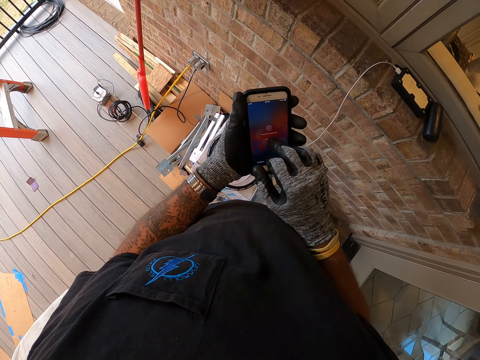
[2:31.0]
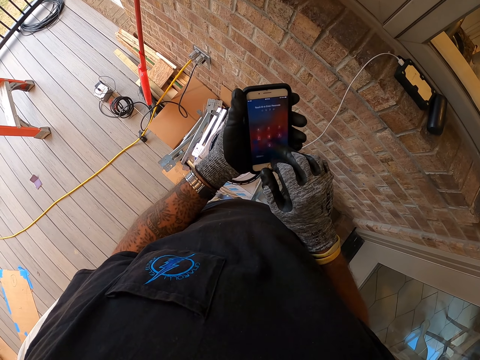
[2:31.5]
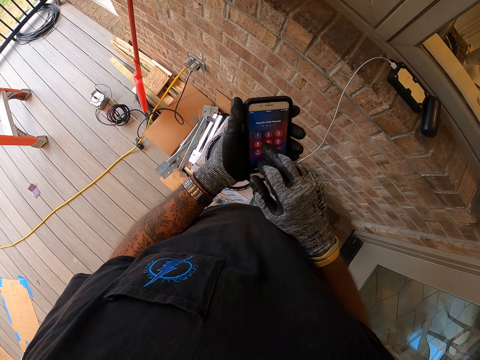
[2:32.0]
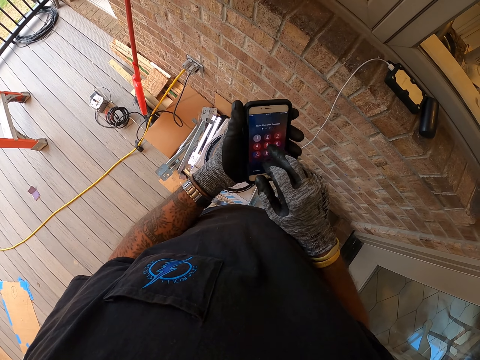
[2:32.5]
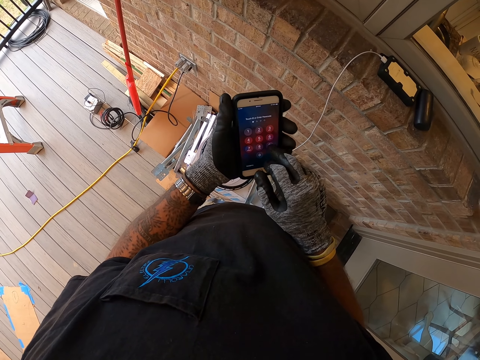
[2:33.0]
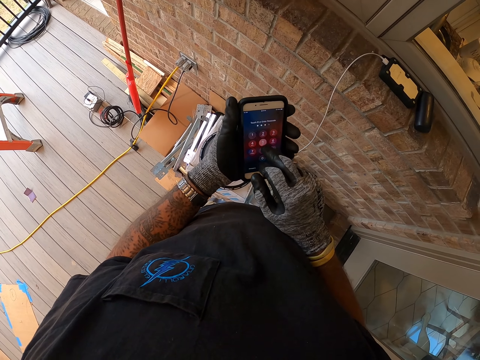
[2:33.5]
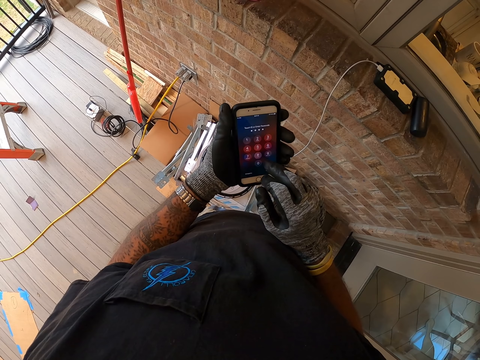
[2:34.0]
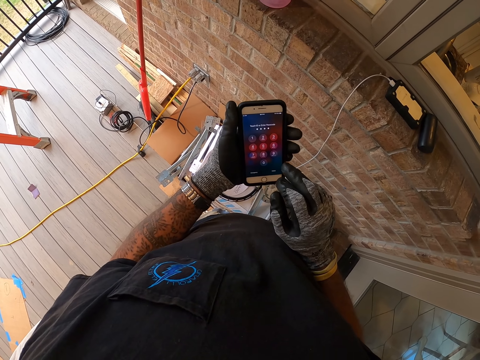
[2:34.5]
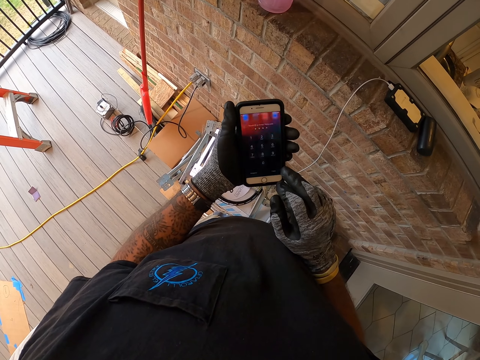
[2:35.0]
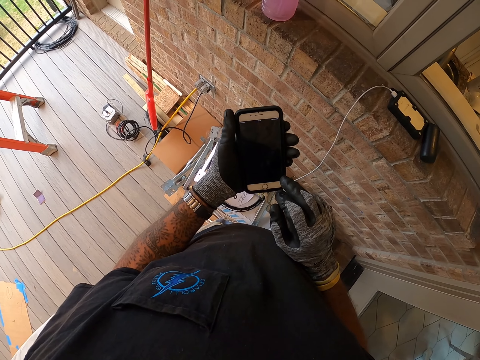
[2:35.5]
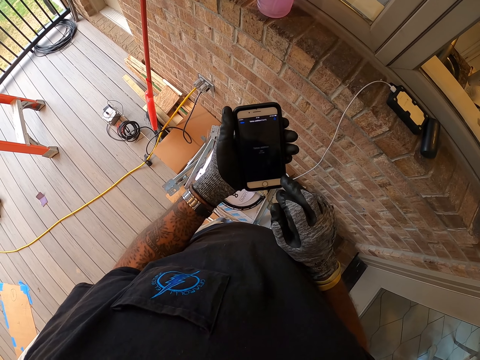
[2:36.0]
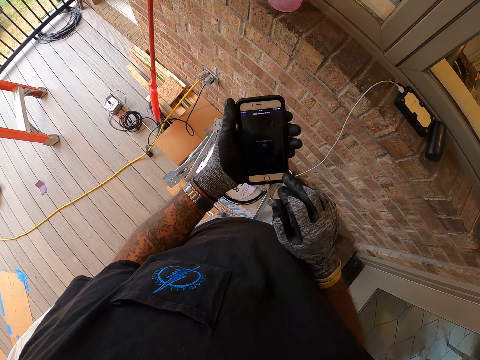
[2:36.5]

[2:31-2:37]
The camera wearer operates the phone.

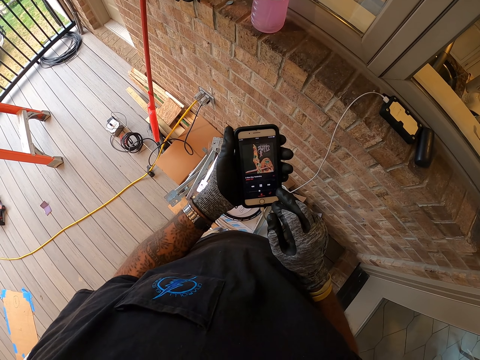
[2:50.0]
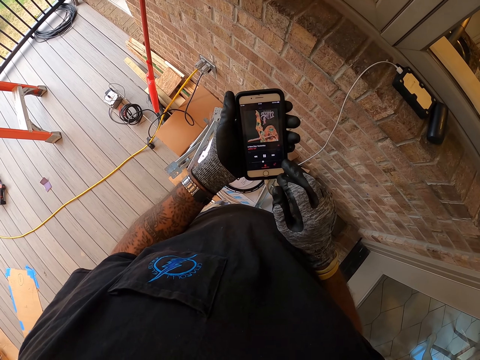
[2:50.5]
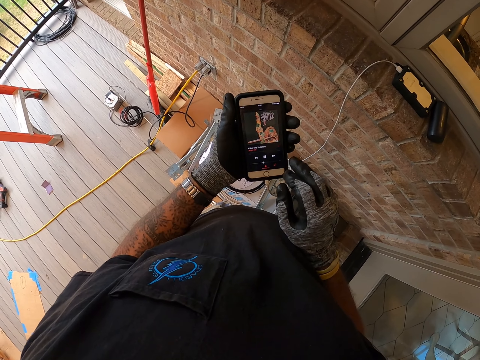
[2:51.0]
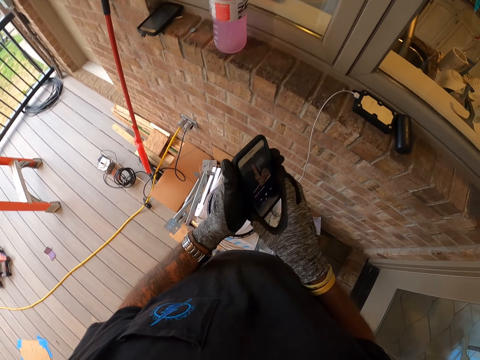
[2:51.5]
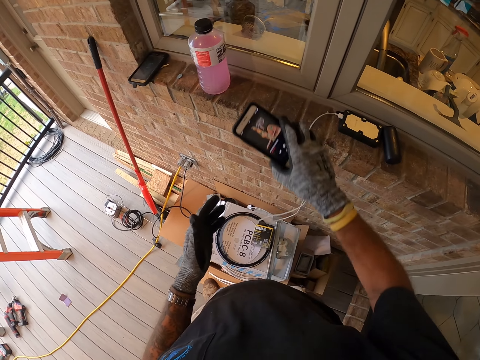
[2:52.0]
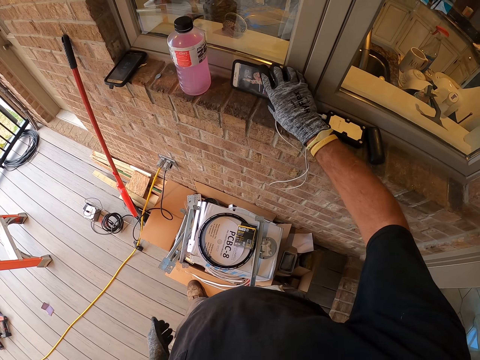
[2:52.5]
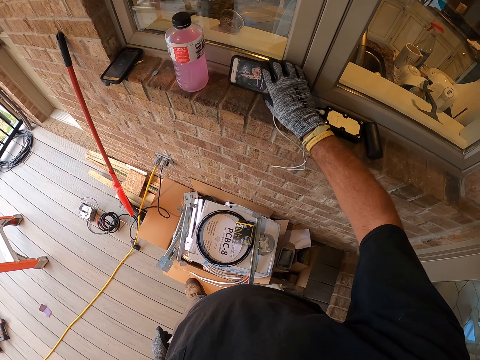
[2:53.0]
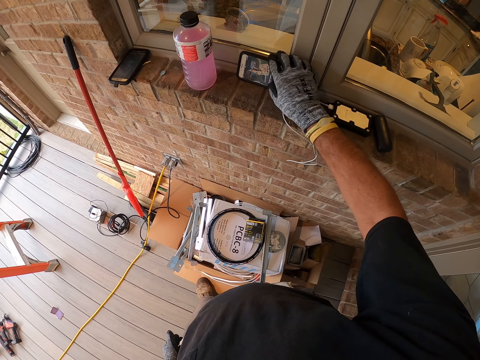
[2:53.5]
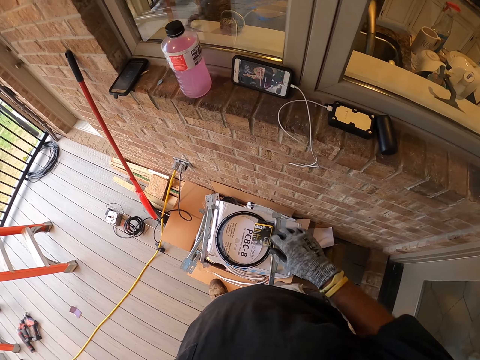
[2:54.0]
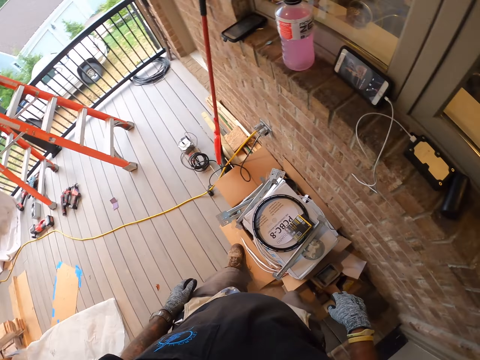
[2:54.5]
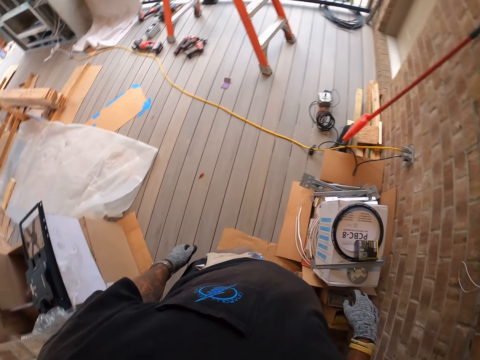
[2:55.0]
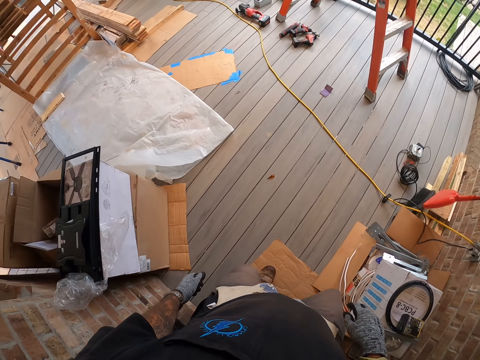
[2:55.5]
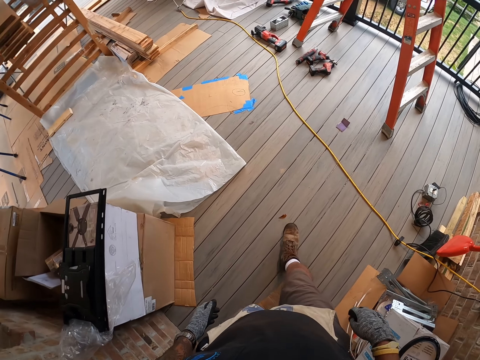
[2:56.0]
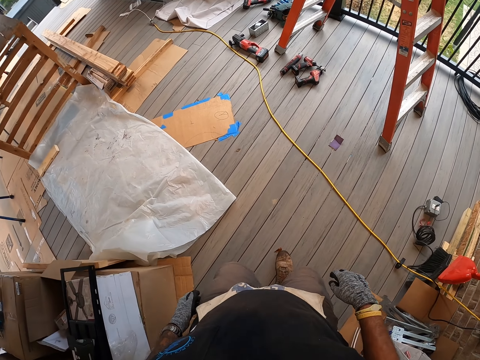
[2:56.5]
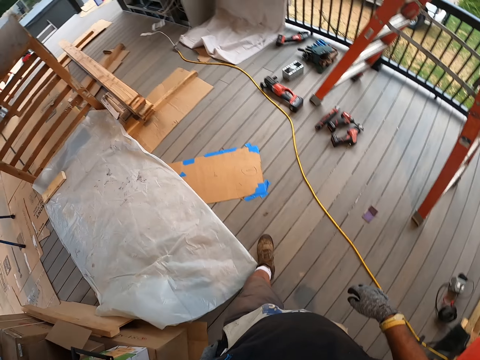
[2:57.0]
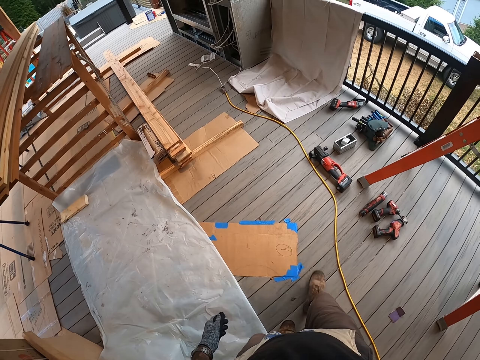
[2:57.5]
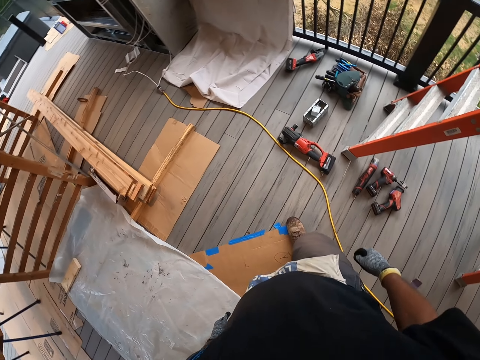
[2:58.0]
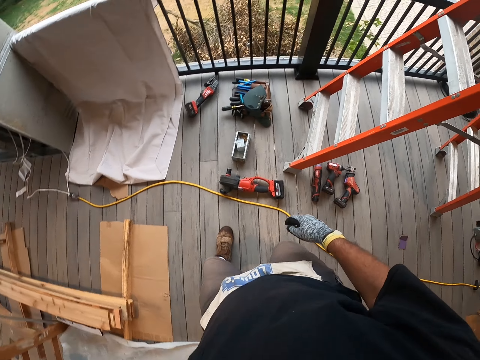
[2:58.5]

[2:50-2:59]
The camera wearer places the phone on the window stool. They walk at the porch.

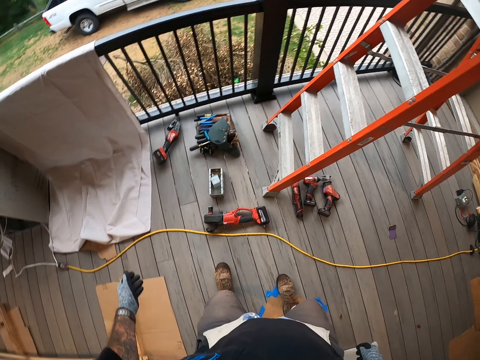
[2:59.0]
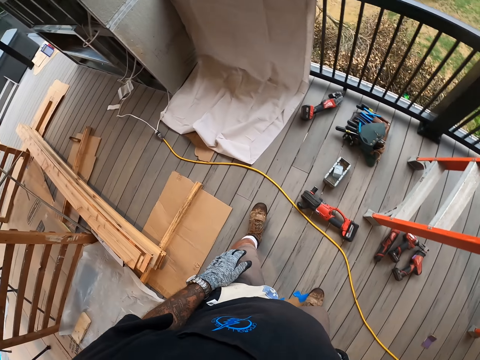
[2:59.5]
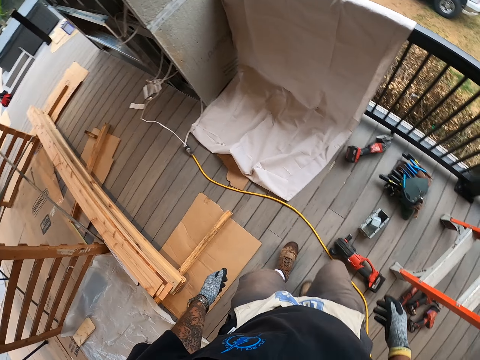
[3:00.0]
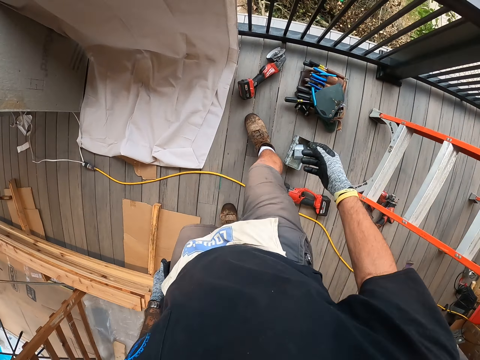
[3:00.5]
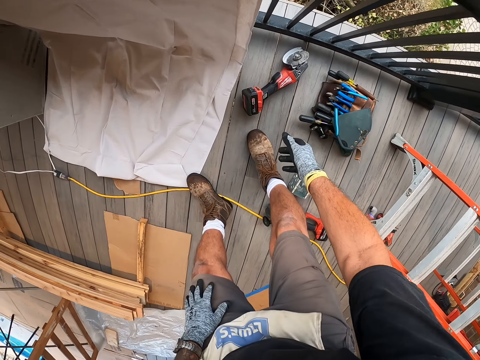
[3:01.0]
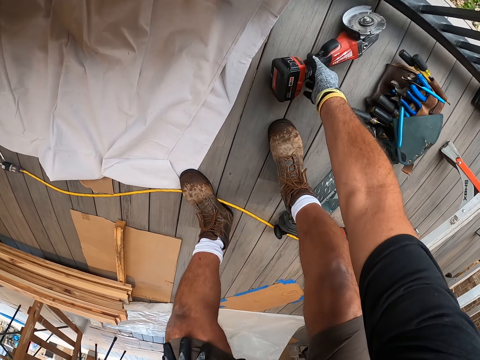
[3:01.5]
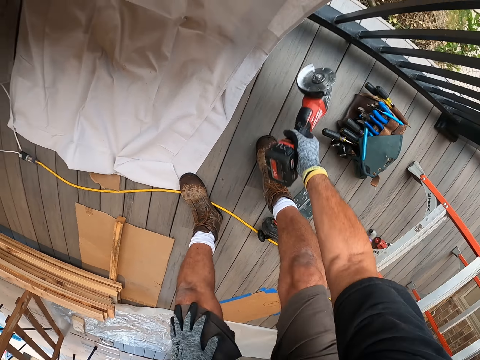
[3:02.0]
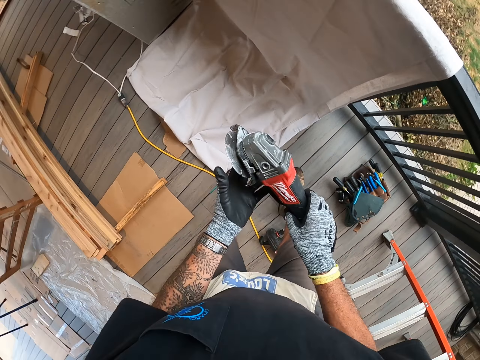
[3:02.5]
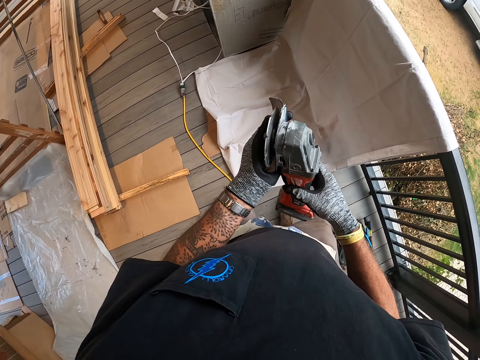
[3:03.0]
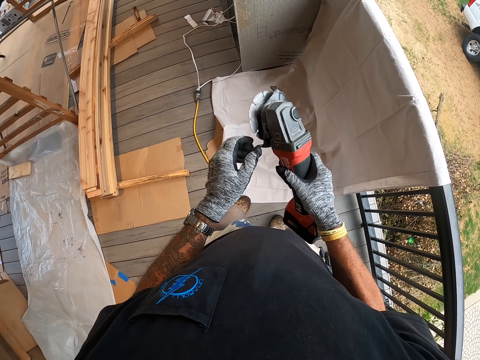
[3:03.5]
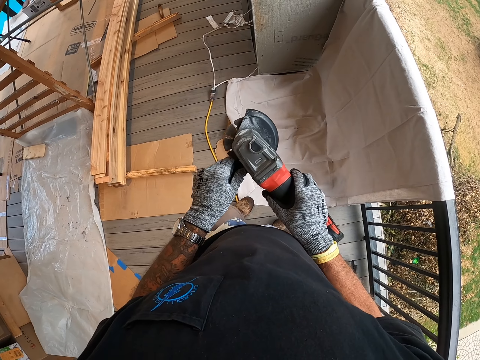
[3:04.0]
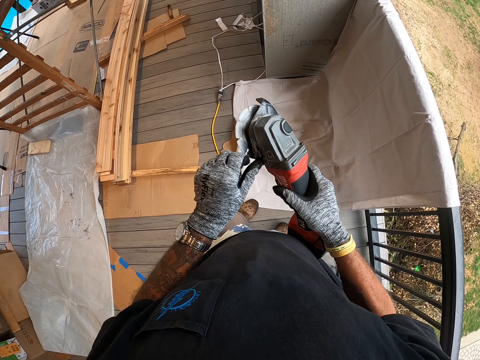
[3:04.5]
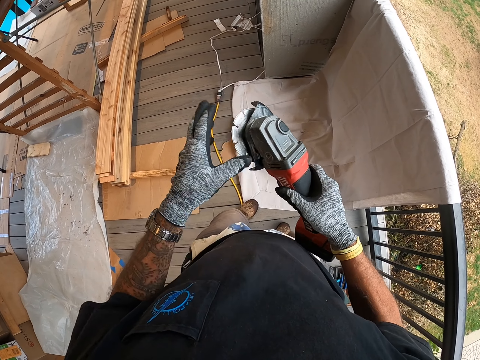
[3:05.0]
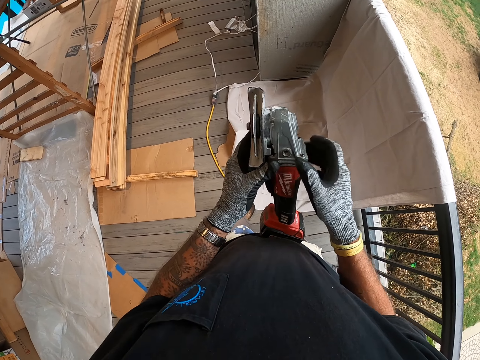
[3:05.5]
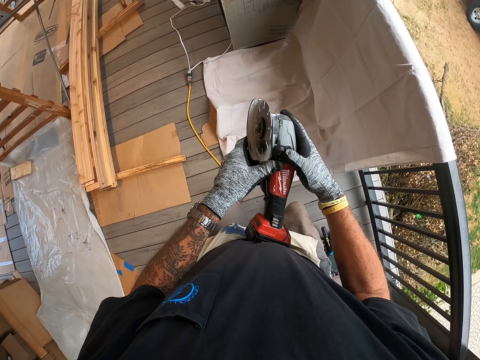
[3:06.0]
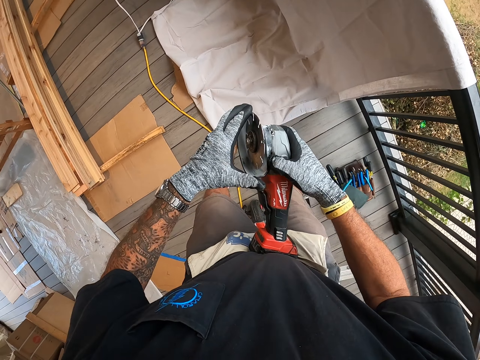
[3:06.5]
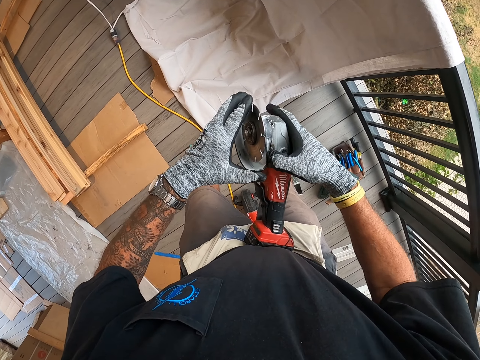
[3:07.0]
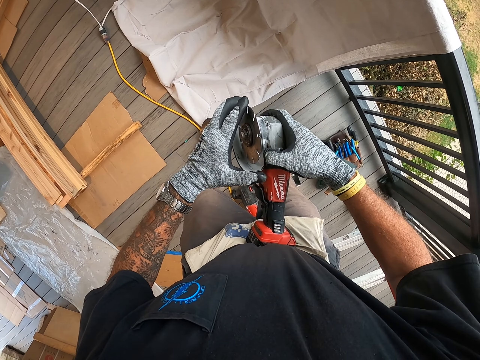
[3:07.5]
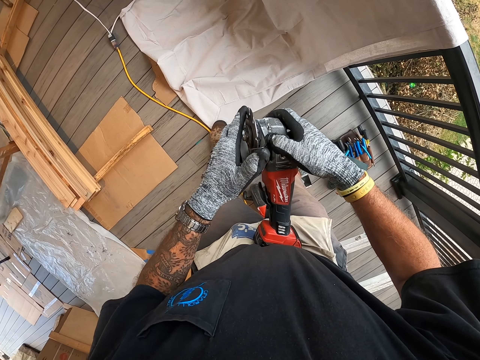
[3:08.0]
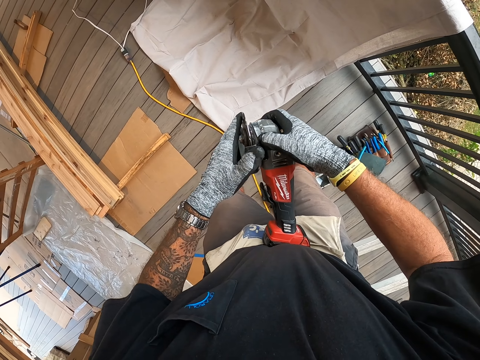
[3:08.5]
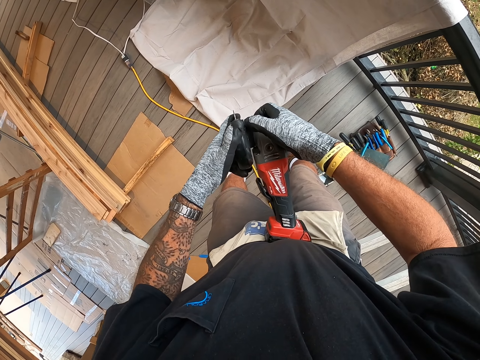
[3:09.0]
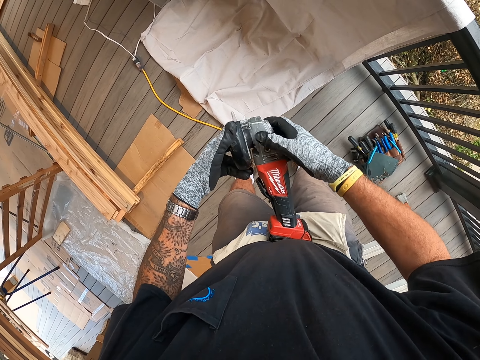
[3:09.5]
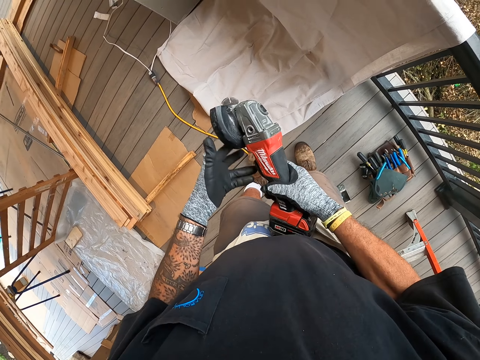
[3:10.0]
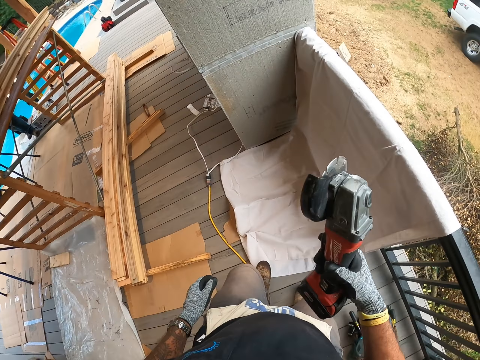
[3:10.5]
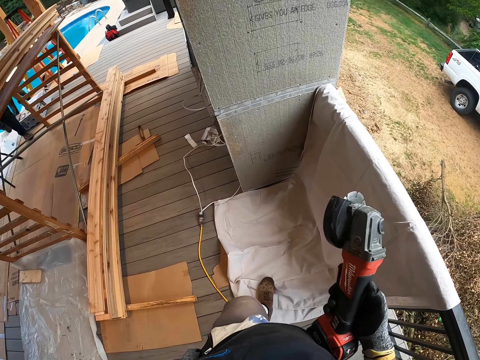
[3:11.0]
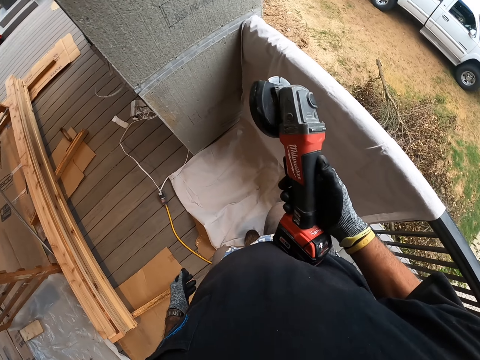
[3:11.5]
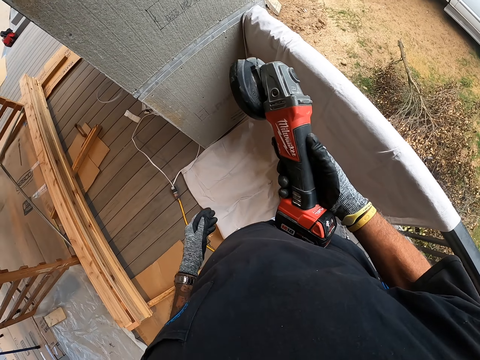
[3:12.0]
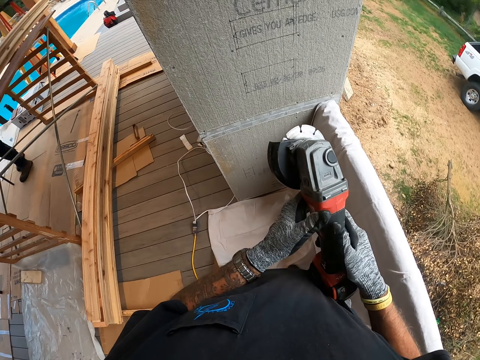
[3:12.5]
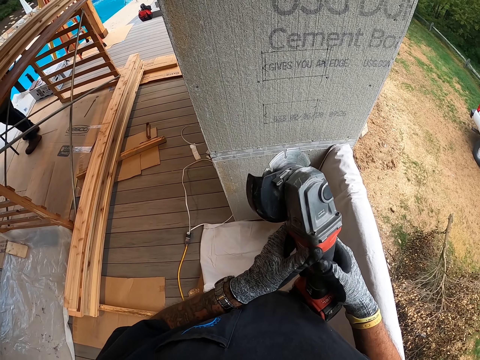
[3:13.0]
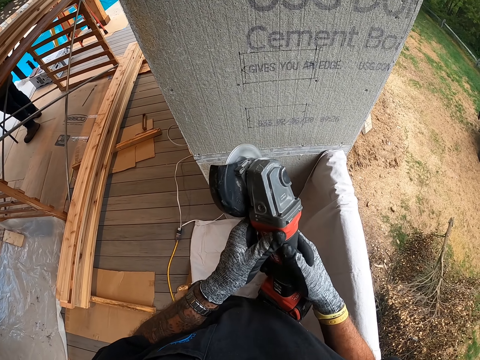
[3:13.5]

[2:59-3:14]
The camera wearer picks the grinder from the floor. They open the grinder. They adjust the grinder plate. They adjust the grinder. They move at the porch.
